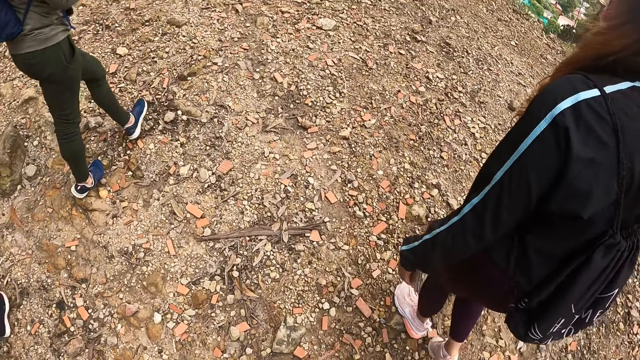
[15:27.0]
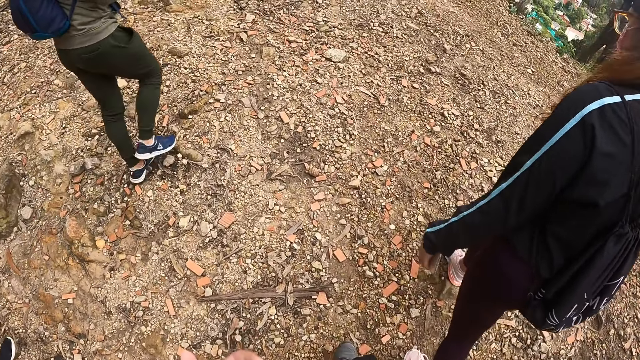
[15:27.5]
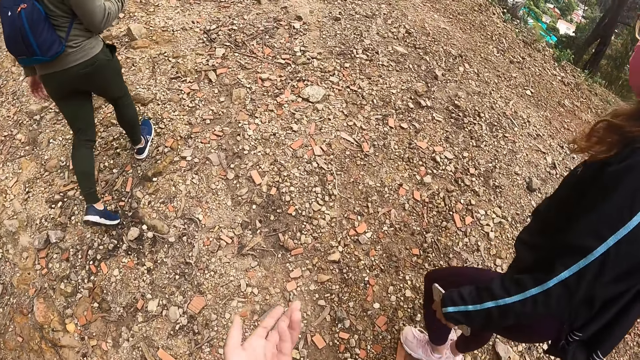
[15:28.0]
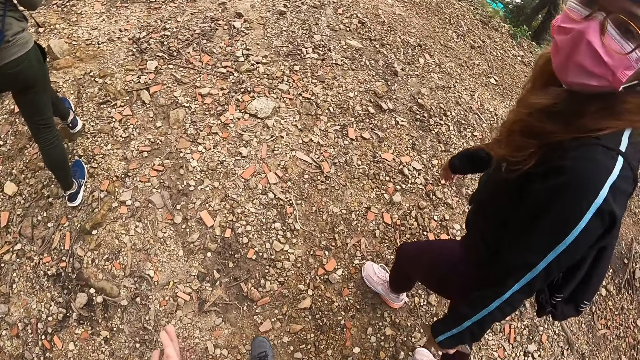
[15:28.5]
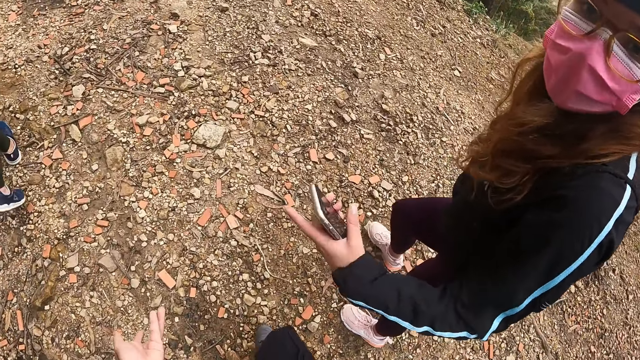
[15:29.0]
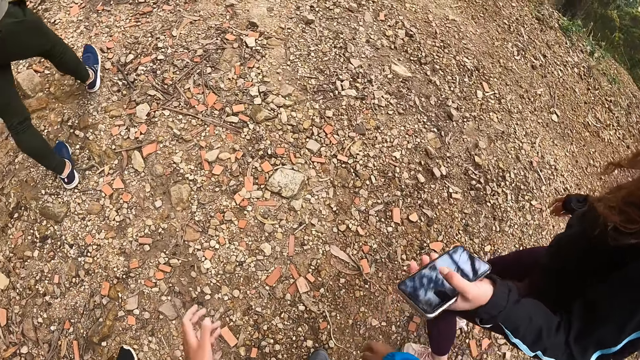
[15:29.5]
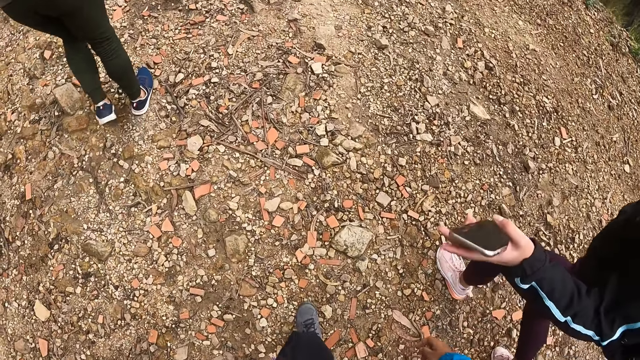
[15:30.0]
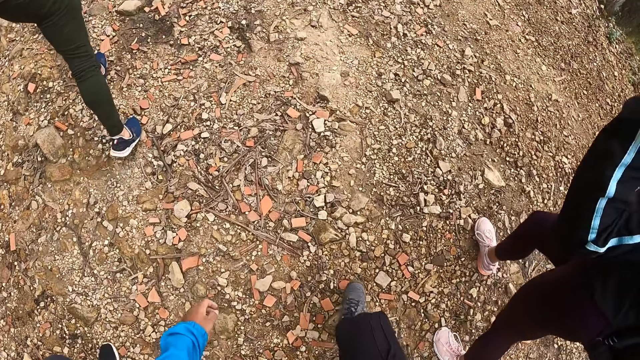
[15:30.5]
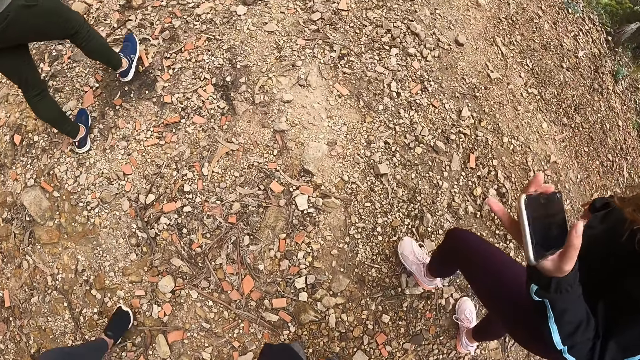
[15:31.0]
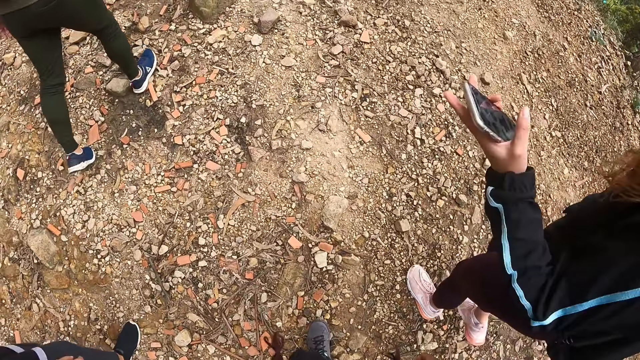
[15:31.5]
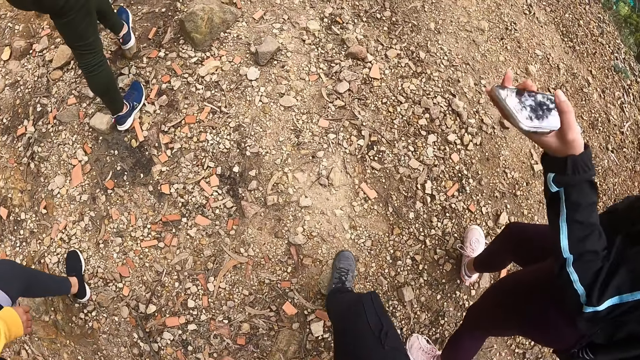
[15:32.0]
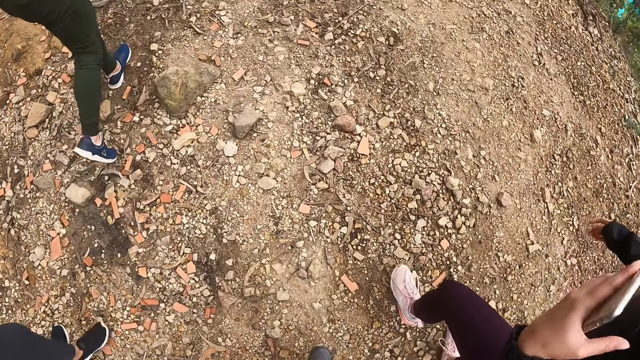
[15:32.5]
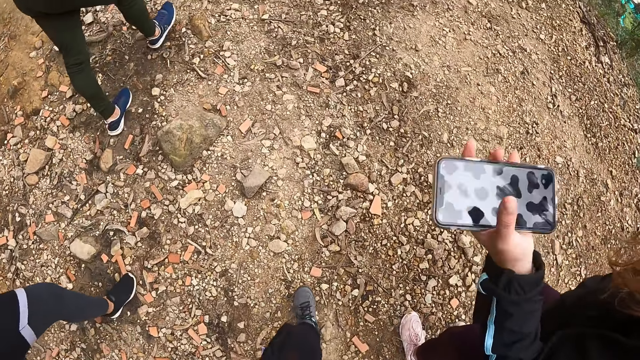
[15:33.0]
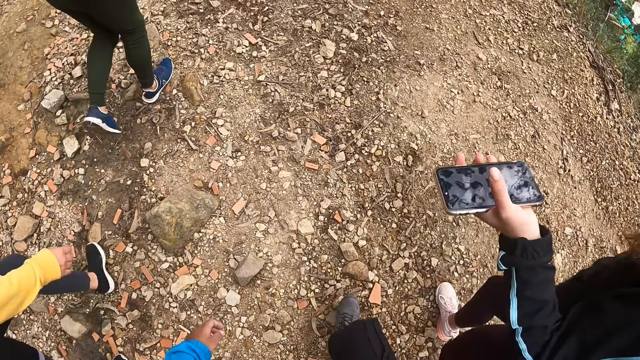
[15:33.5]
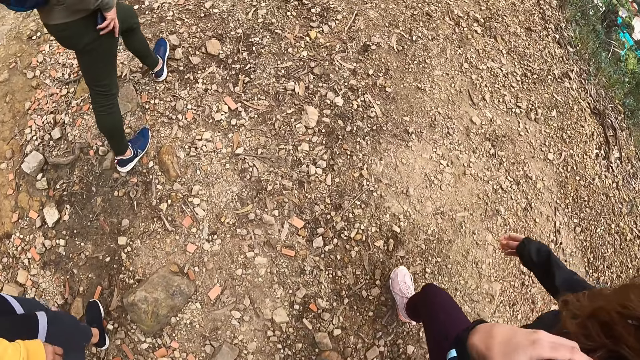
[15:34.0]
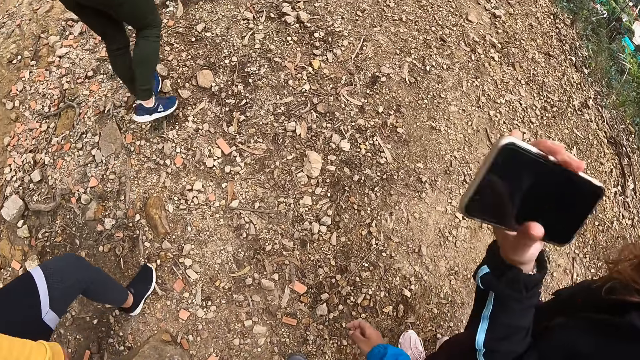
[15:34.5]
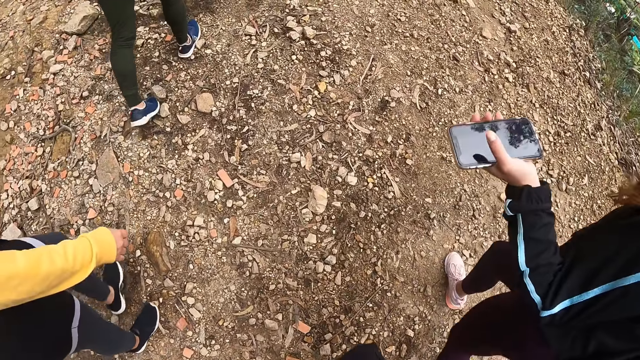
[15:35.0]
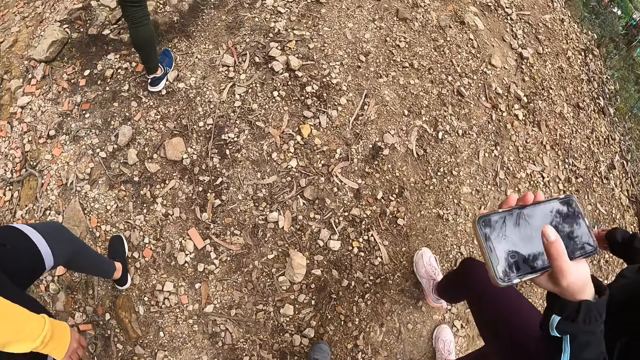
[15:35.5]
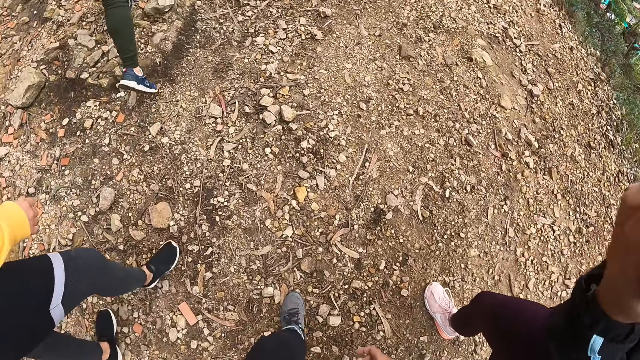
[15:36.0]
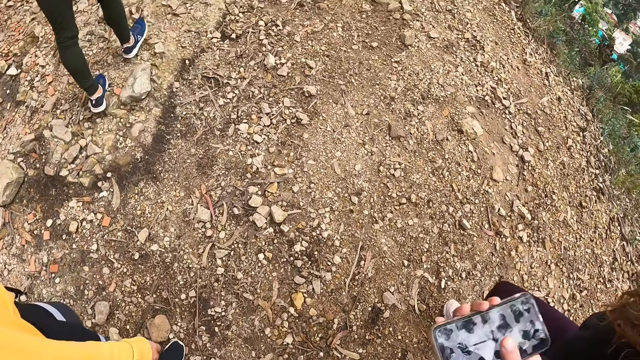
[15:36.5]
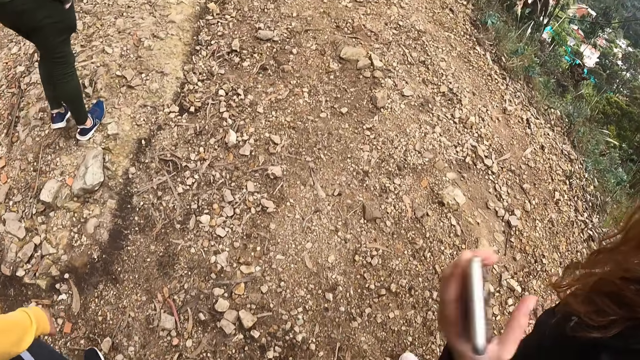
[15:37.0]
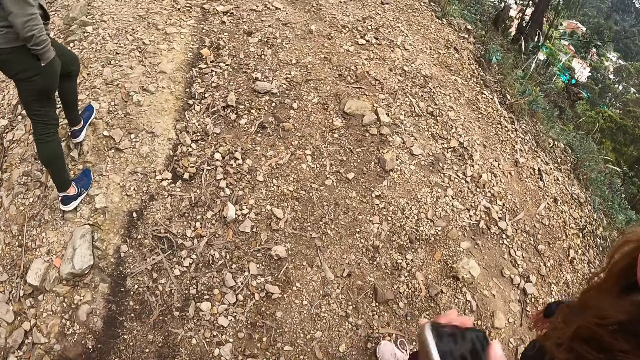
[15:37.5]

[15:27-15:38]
The camera wearer dialogues with gestures. They dialogue with a lady. They walk up the hill.

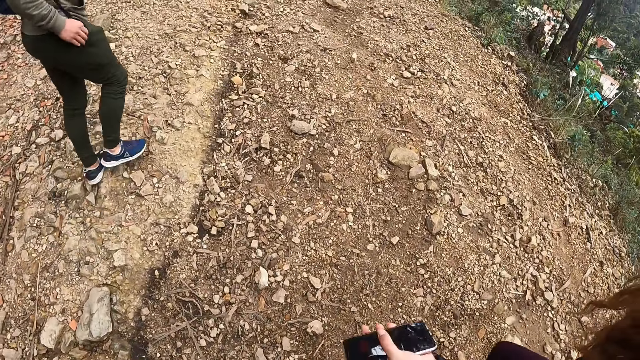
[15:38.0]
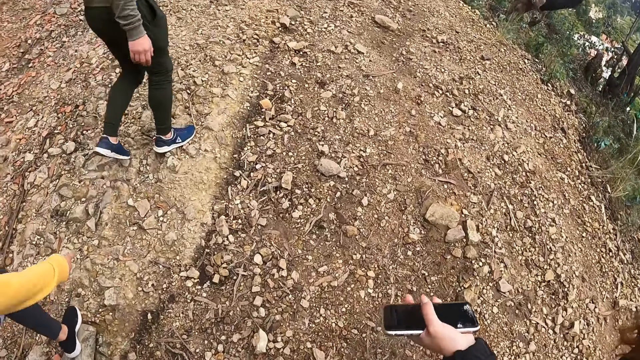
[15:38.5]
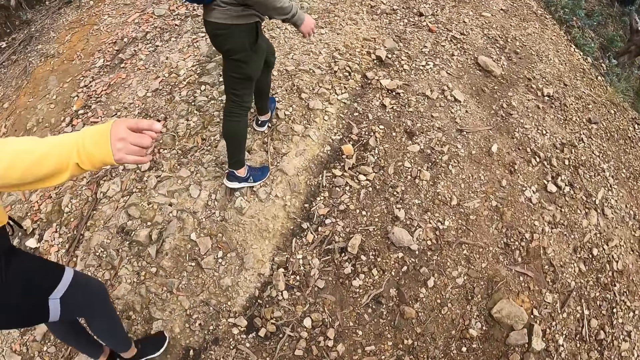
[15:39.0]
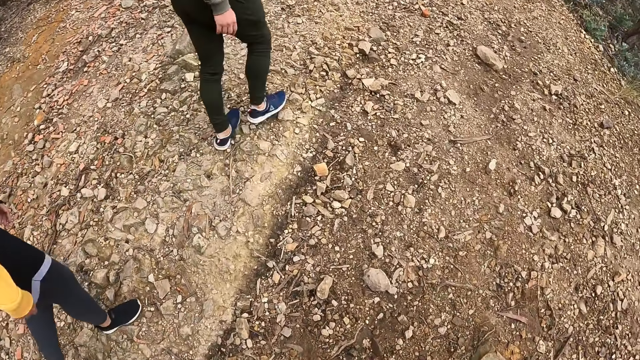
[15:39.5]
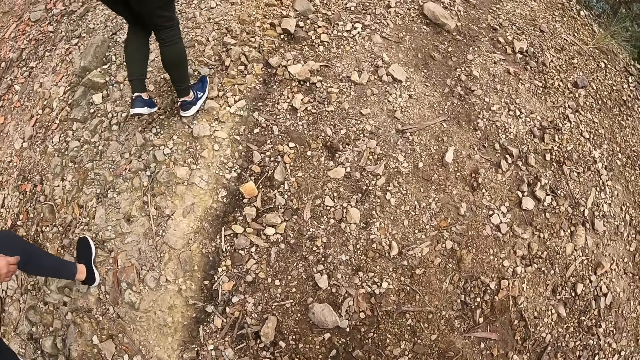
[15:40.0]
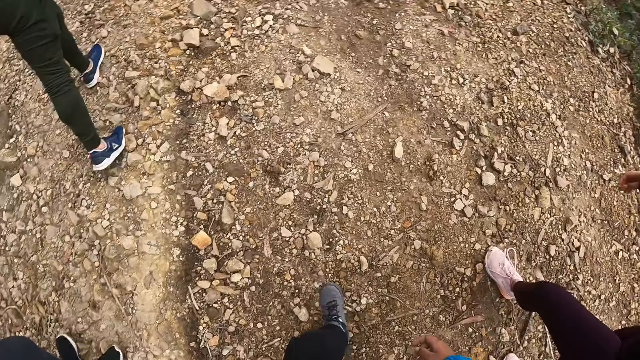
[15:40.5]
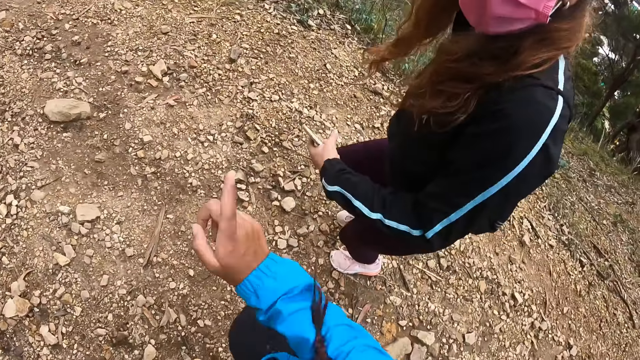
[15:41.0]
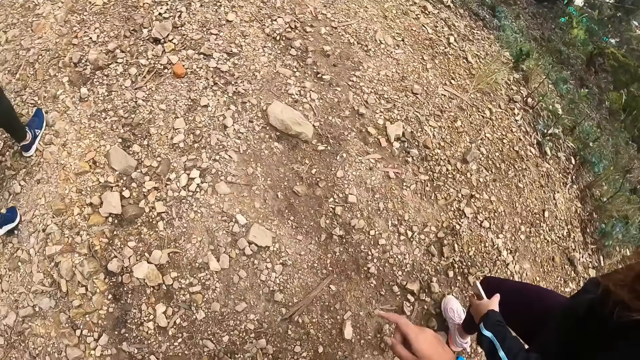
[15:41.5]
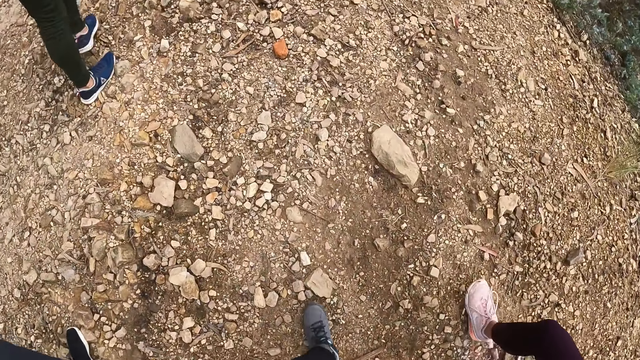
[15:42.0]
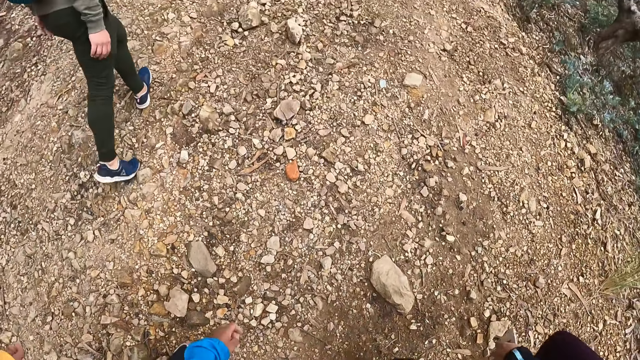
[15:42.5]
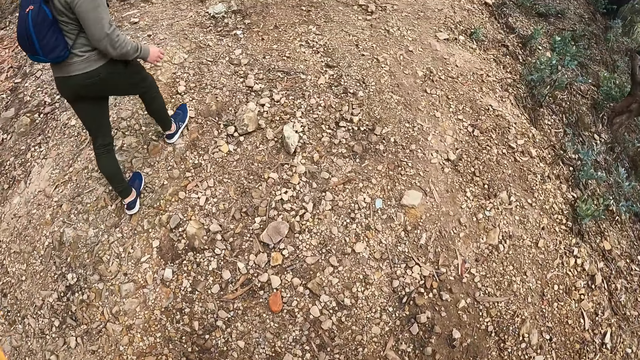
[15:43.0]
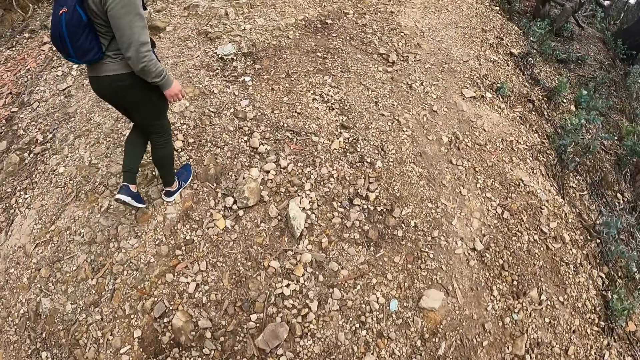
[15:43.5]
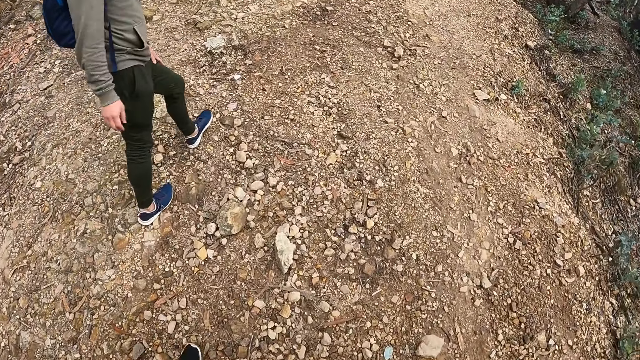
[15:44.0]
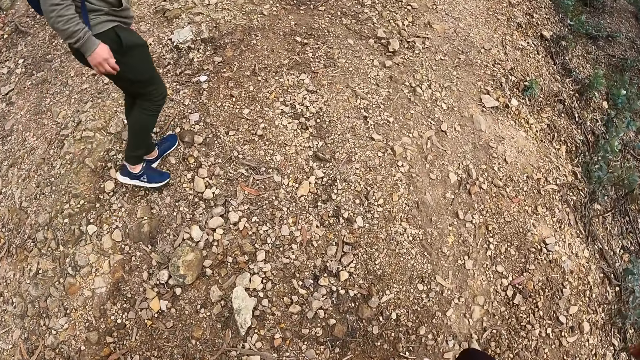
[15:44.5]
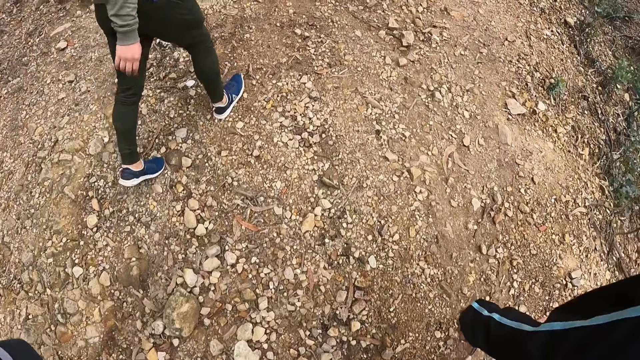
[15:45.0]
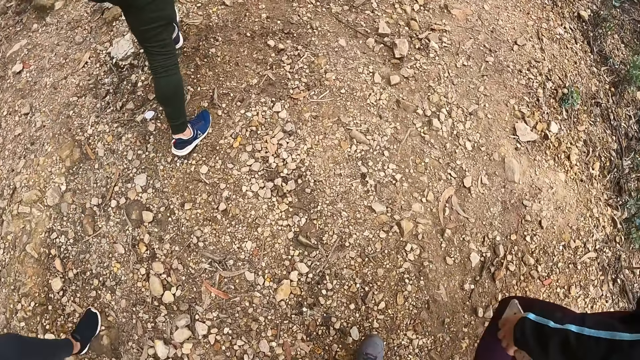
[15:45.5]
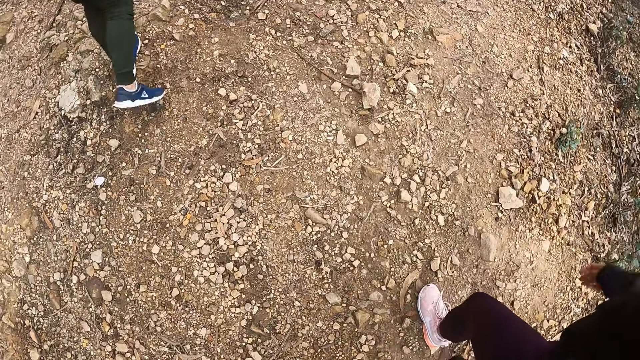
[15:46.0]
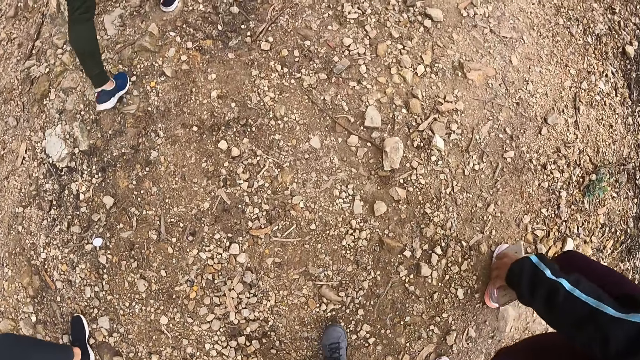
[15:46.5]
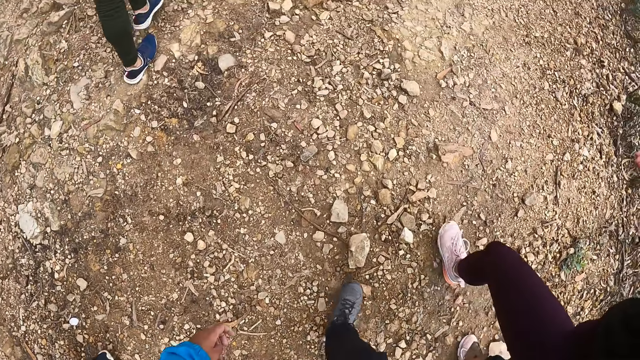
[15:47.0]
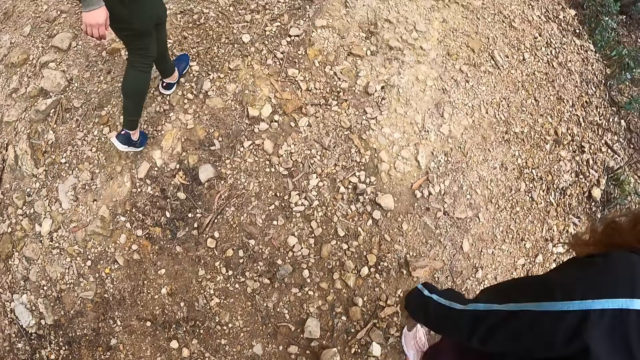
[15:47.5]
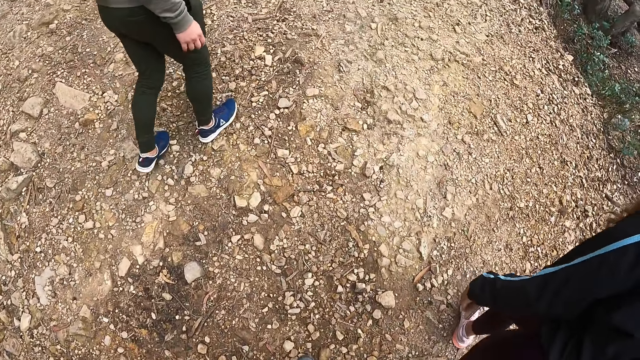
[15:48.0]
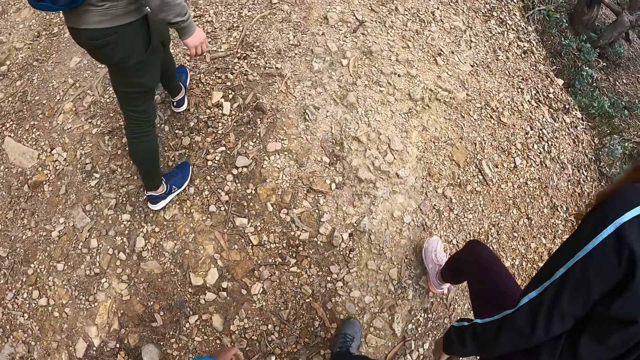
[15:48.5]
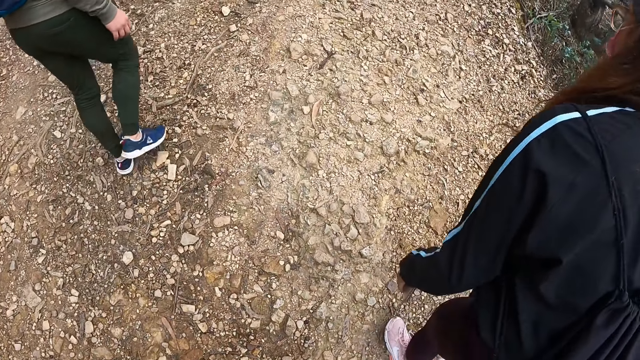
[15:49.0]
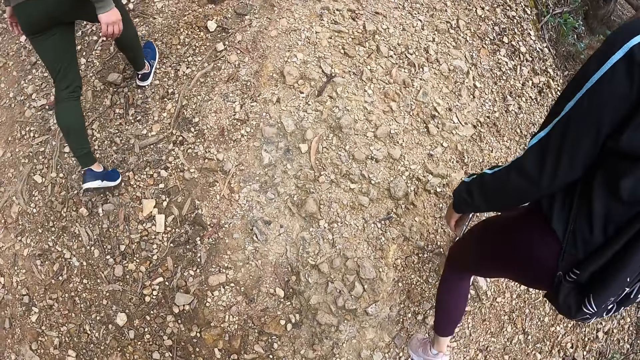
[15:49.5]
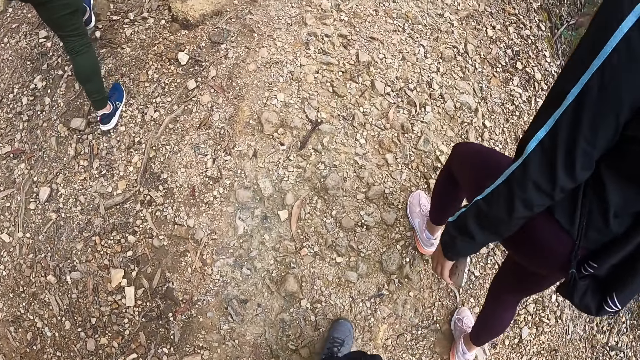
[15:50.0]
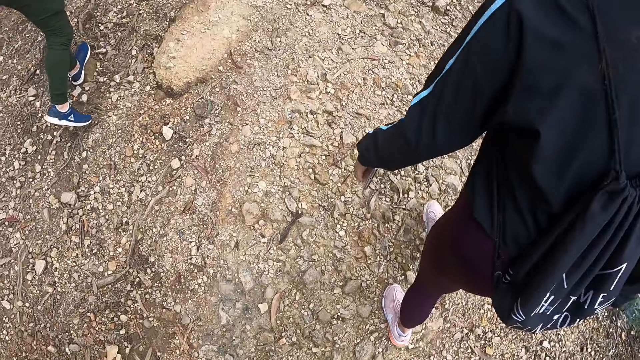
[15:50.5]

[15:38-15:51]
The camera wearer dialogues with a lady. Another lady dialogues with the camera wearer. The camera wearer dialogues with the first lady. They walk up the hill. The first lady walks up the hill. The other lady walks up the hill.
